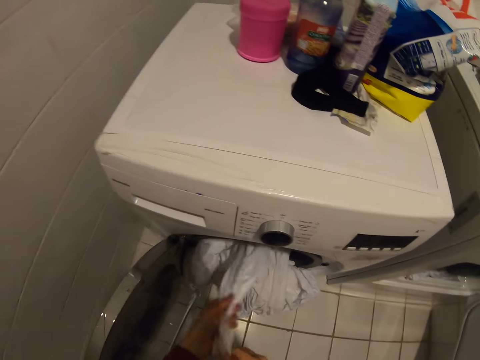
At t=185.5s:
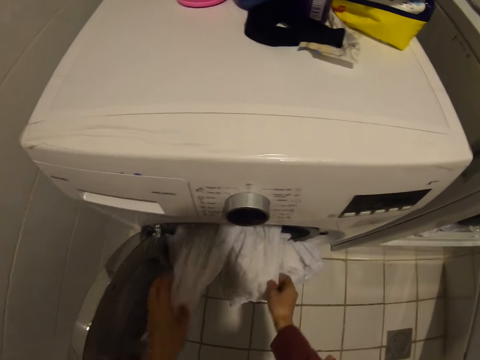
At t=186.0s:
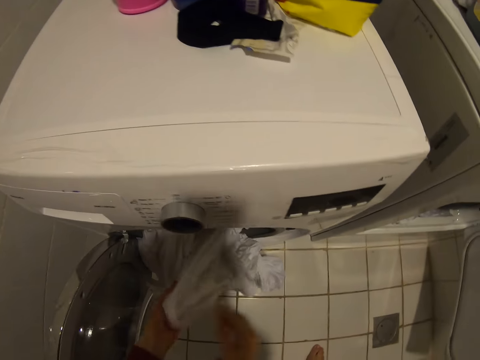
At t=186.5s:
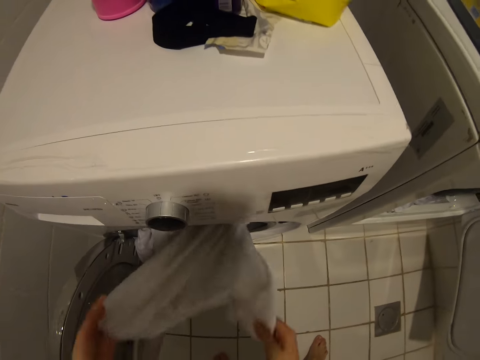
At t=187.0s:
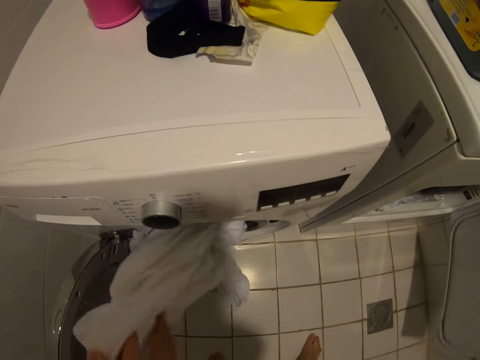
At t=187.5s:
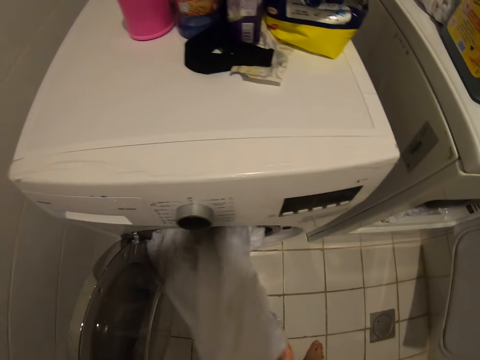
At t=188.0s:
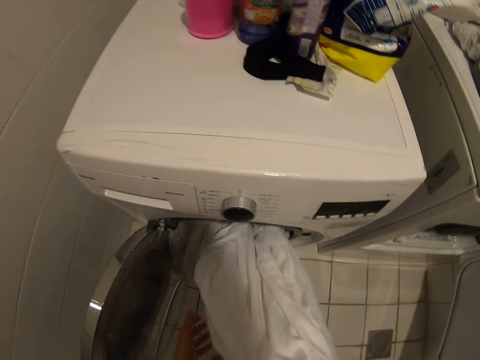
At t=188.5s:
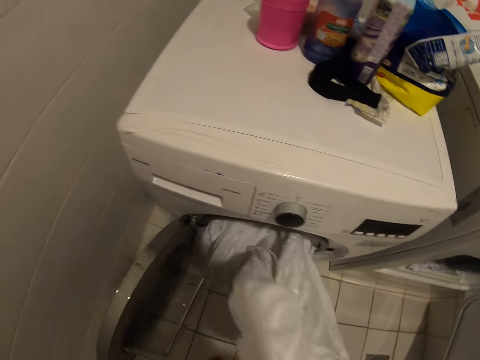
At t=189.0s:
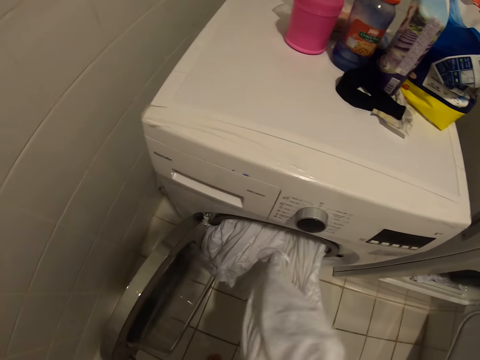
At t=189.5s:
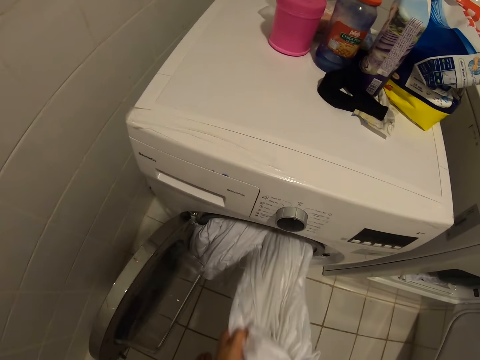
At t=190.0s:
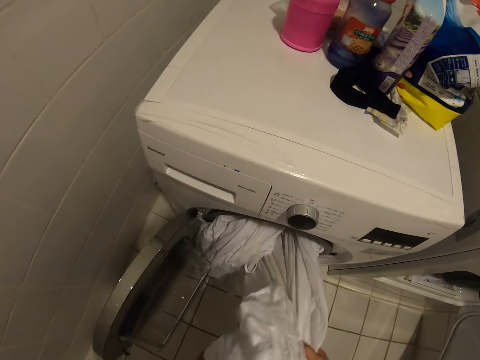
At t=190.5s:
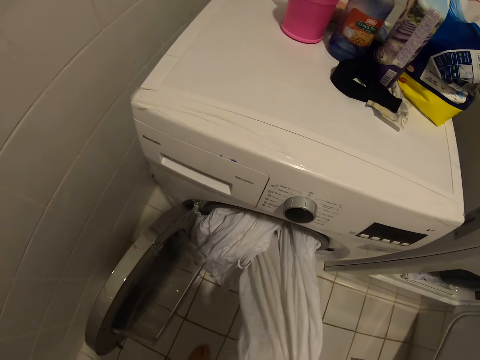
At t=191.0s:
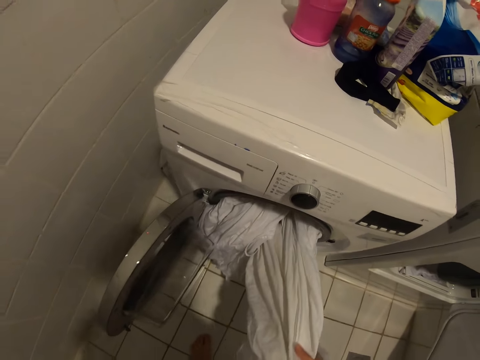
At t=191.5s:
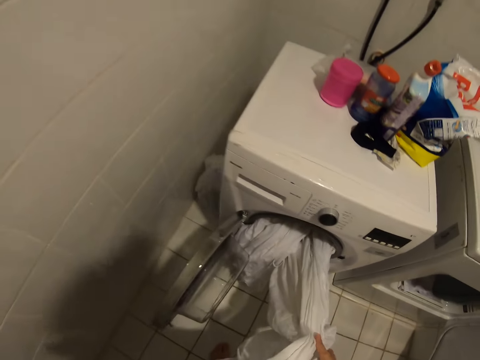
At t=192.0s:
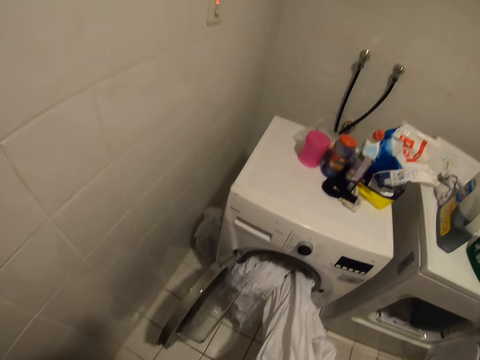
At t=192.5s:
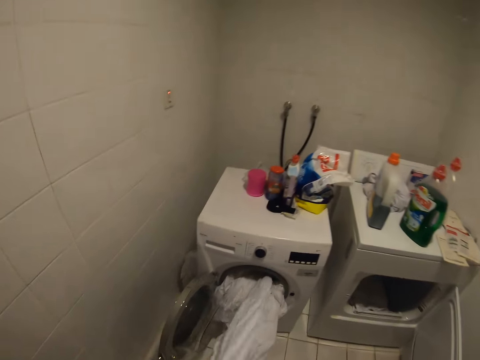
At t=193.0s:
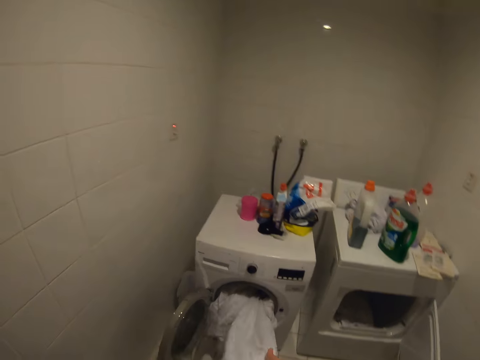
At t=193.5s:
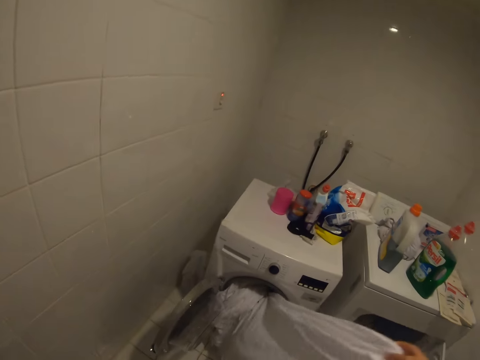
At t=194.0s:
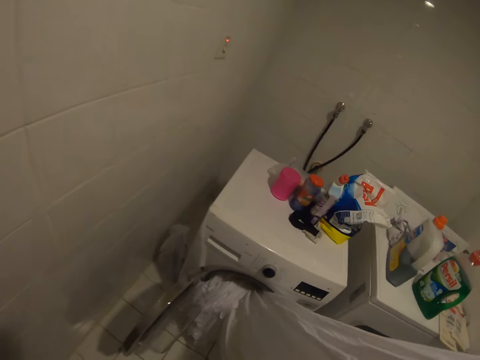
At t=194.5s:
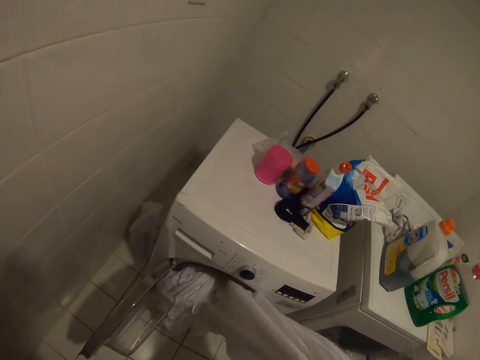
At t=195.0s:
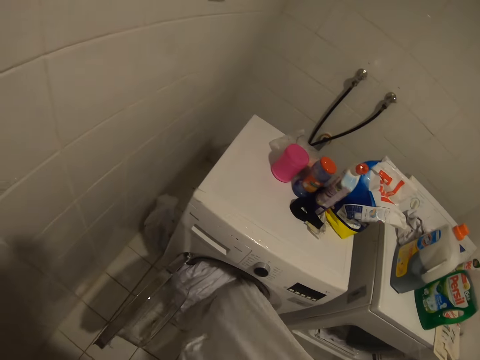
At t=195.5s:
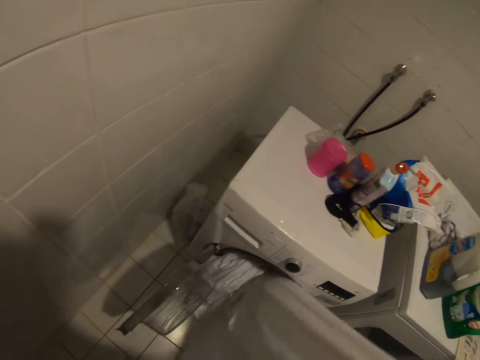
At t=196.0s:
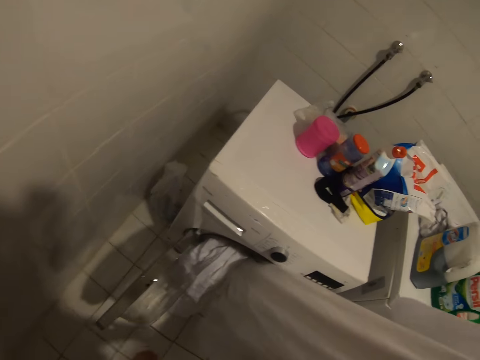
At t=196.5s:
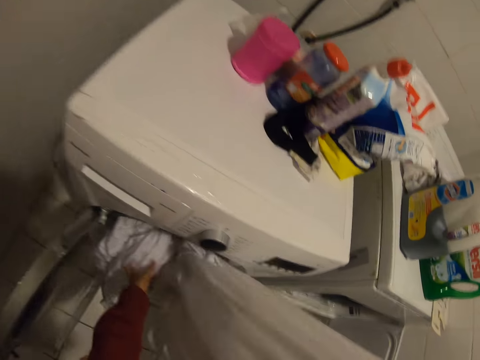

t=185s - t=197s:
The camera wearer takes a sheet from the washing machine.

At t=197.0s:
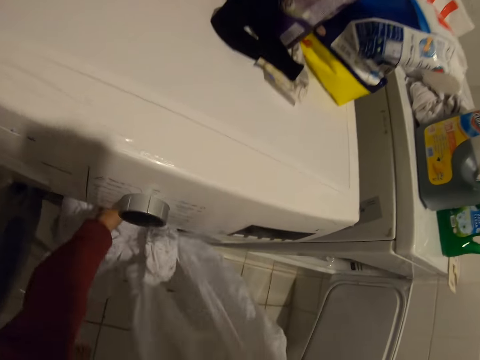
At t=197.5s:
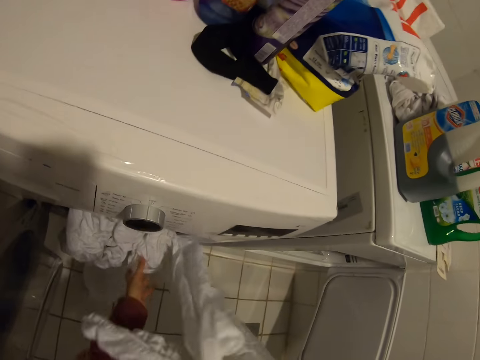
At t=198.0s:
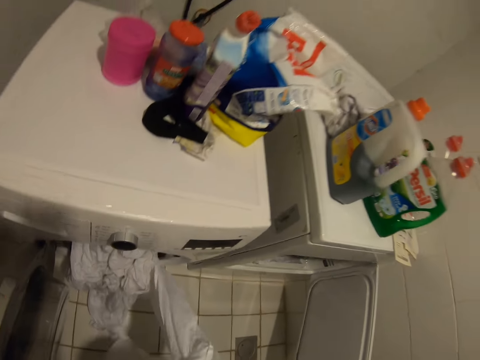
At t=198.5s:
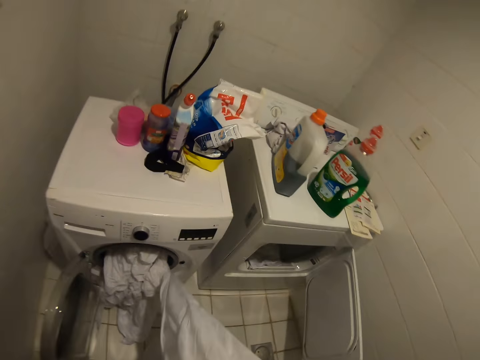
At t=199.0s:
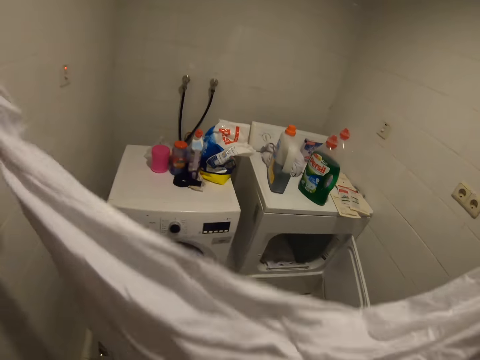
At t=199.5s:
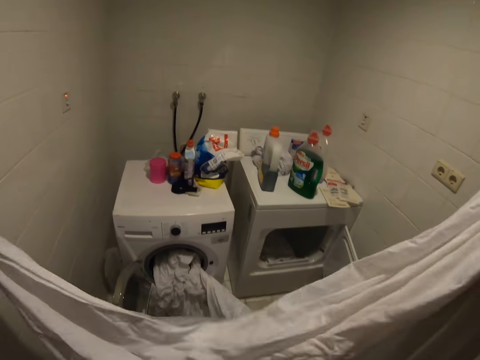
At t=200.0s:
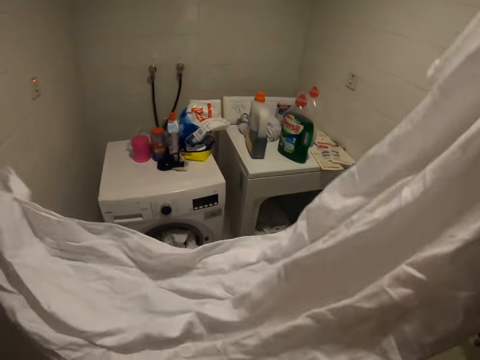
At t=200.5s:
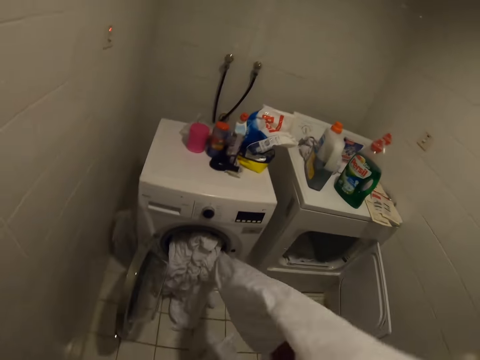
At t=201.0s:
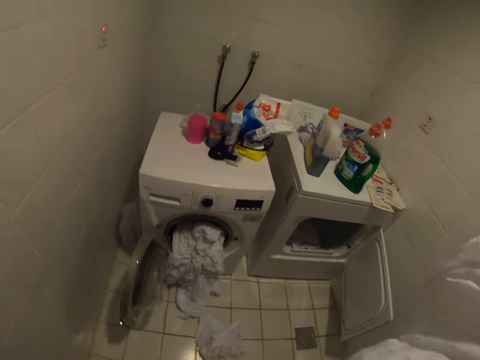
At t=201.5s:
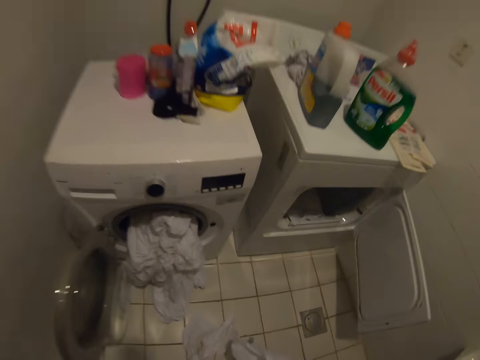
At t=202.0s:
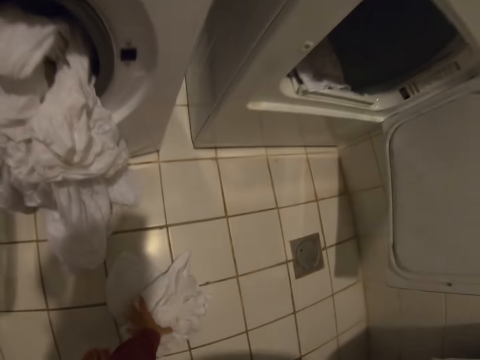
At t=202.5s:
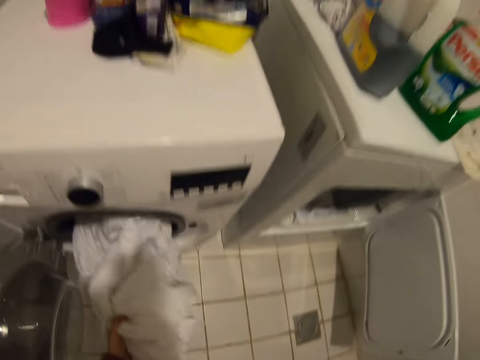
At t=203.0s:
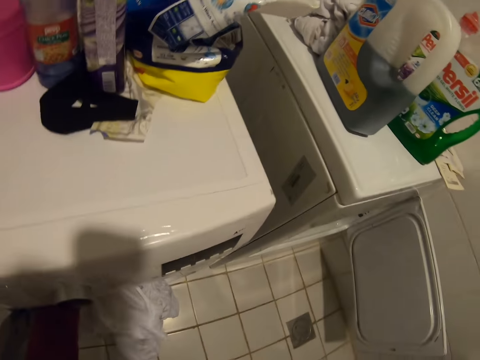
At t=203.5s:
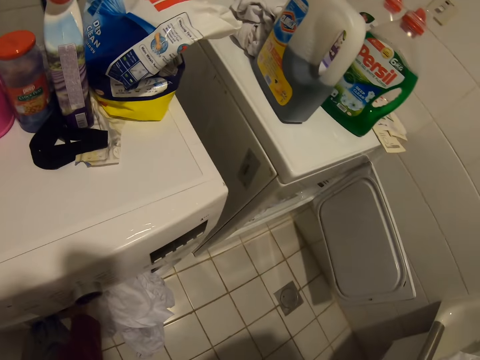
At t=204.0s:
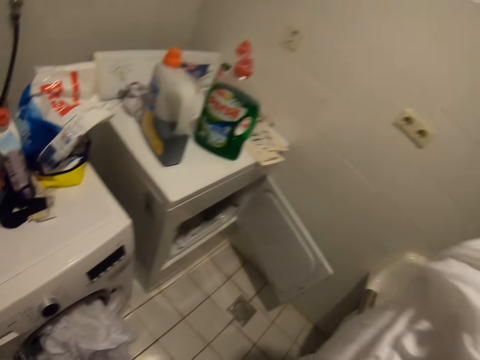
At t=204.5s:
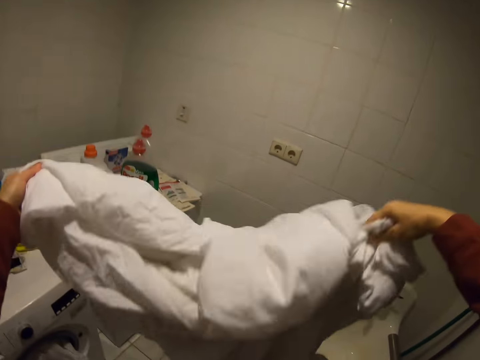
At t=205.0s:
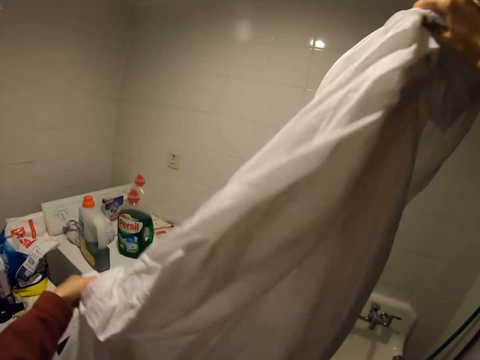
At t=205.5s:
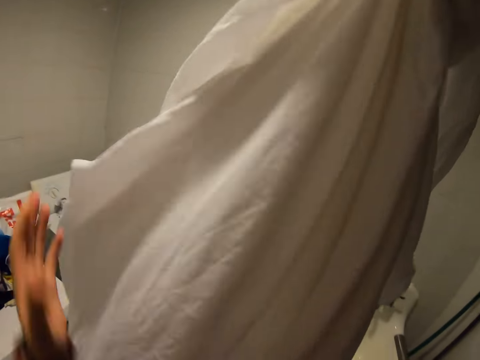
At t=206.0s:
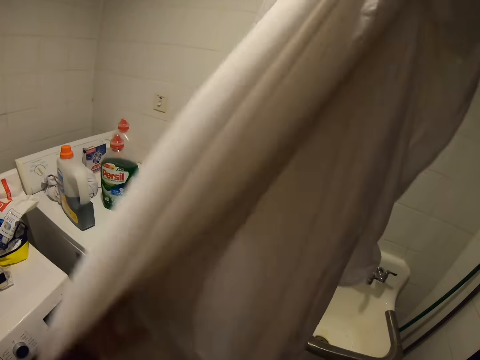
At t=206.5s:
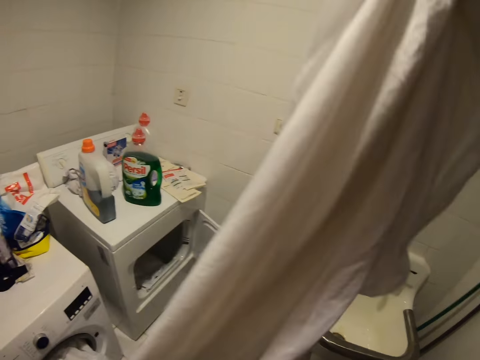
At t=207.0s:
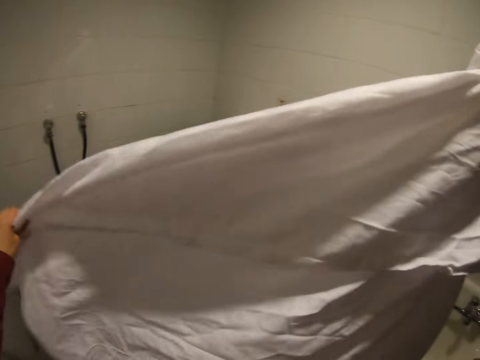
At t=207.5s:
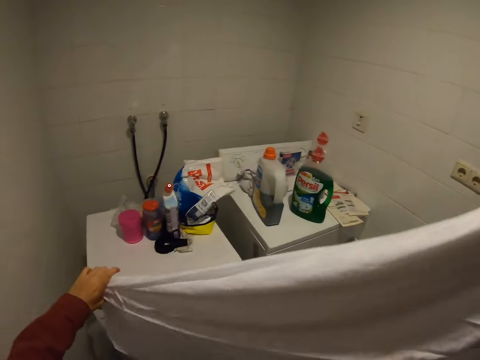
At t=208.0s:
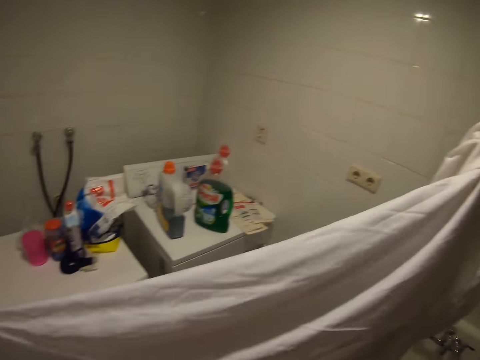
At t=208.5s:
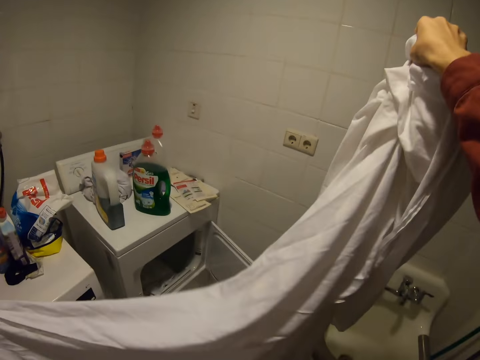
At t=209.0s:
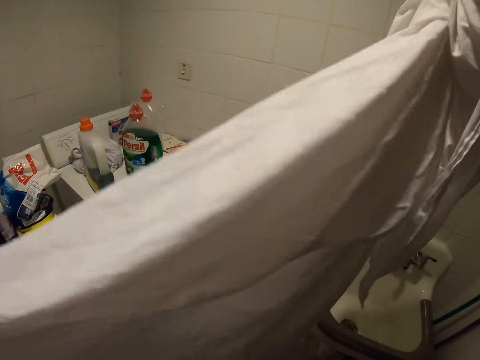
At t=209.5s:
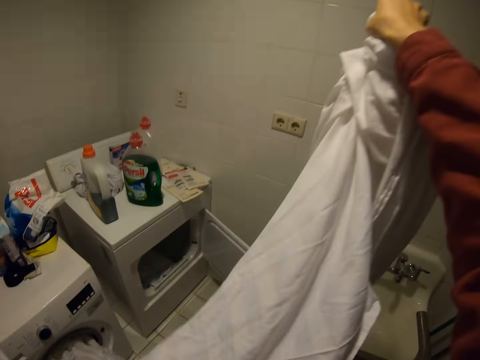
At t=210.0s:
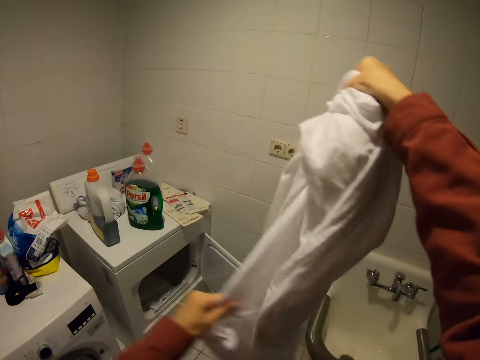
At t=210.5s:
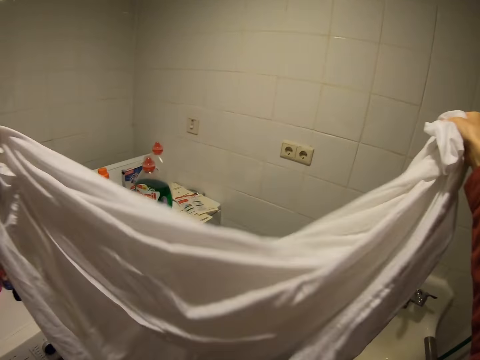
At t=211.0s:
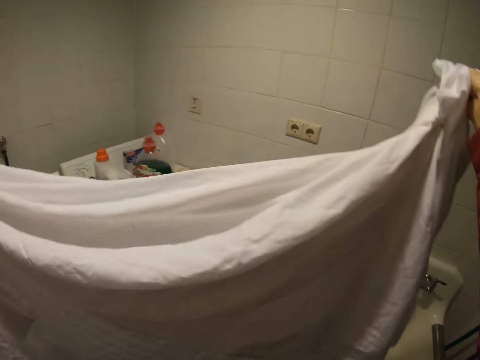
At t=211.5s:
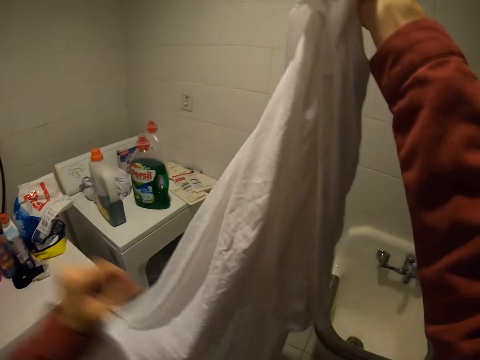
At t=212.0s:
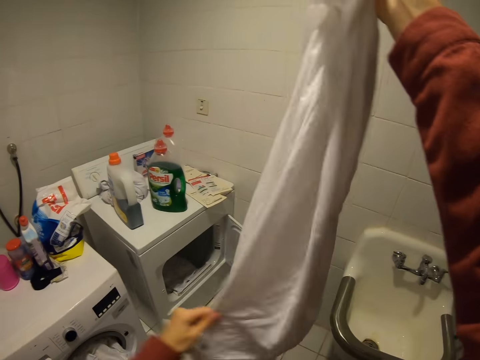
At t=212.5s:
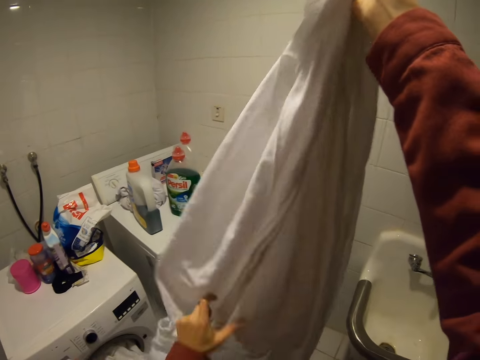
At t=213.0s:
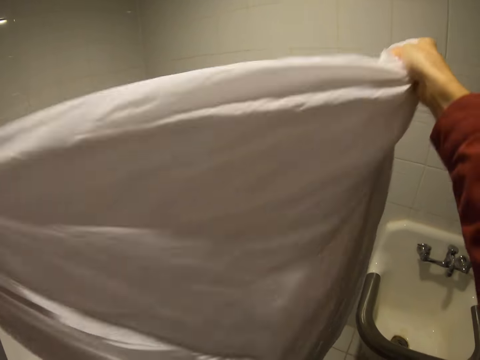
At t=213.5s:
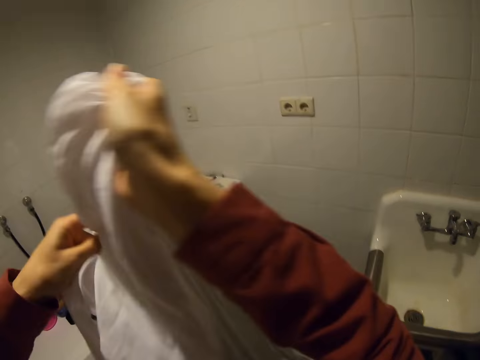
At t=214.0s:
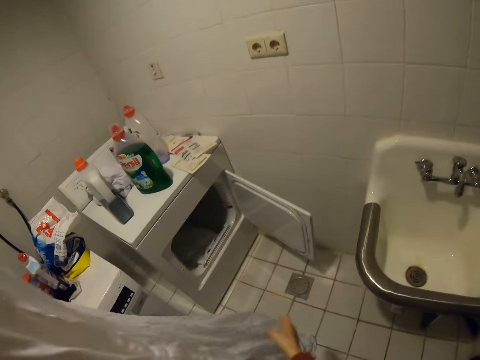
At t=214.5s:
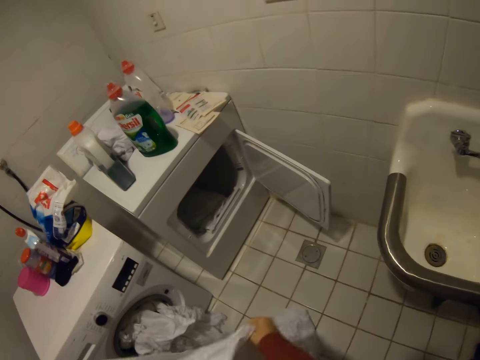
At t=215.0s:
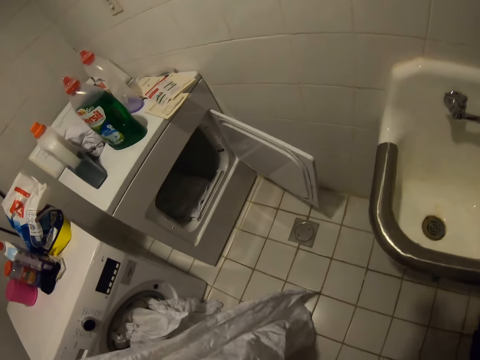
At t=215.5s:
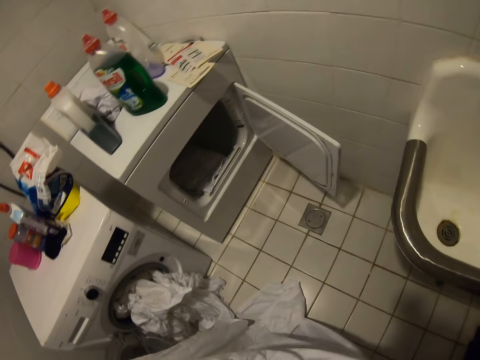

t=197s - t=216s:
The camera wearer folds a cloth.
